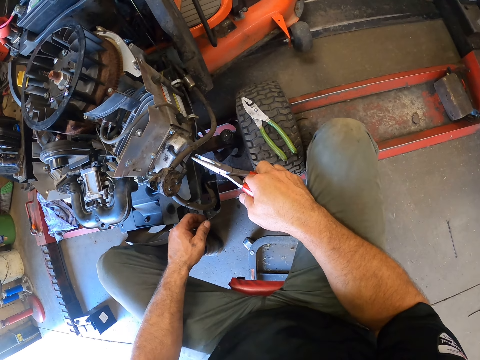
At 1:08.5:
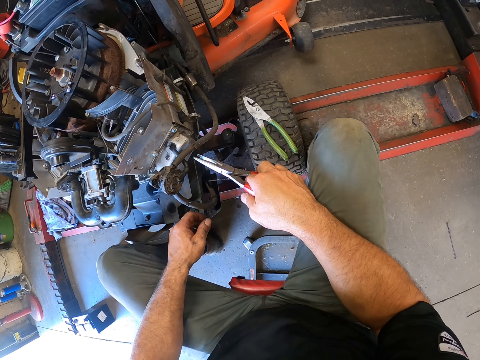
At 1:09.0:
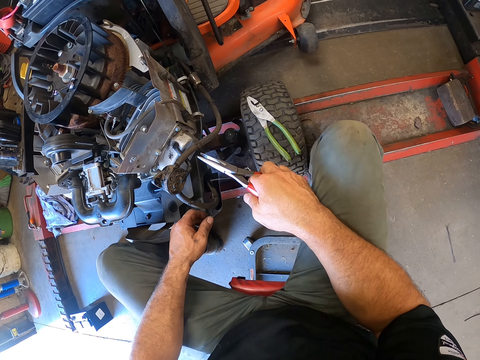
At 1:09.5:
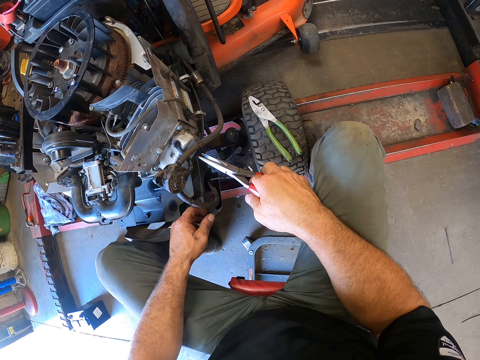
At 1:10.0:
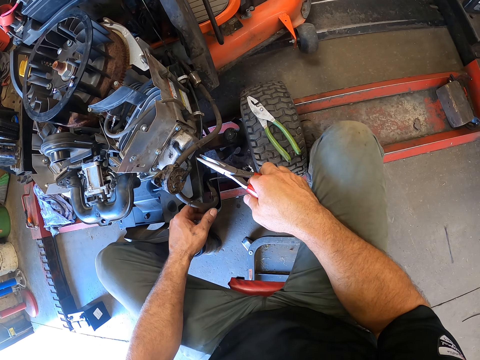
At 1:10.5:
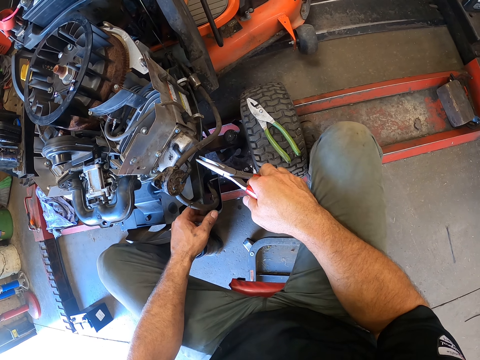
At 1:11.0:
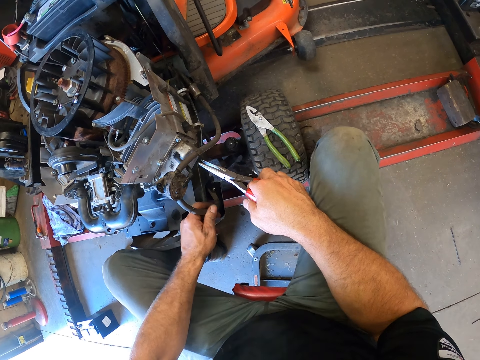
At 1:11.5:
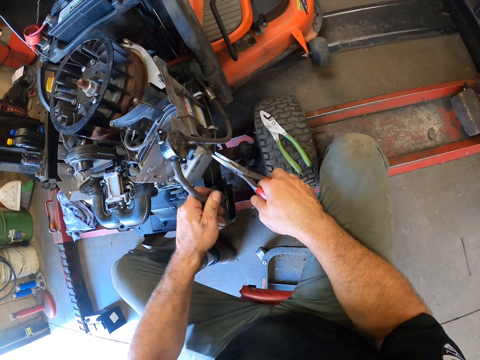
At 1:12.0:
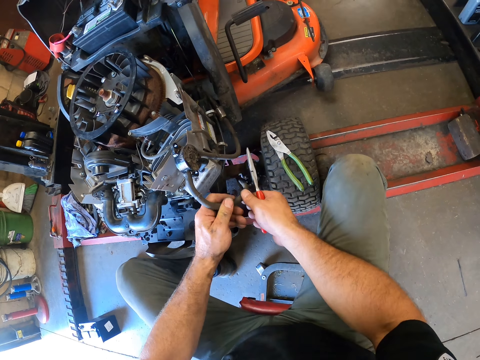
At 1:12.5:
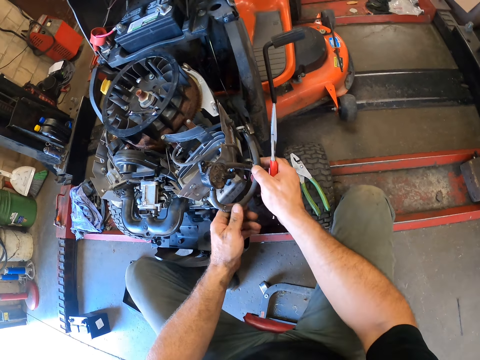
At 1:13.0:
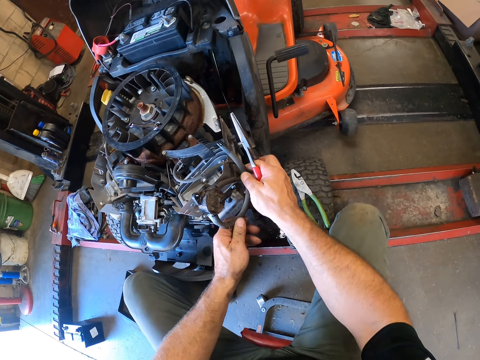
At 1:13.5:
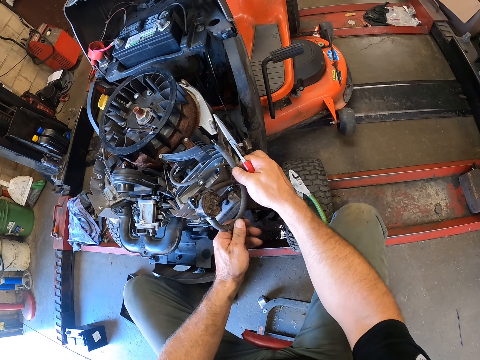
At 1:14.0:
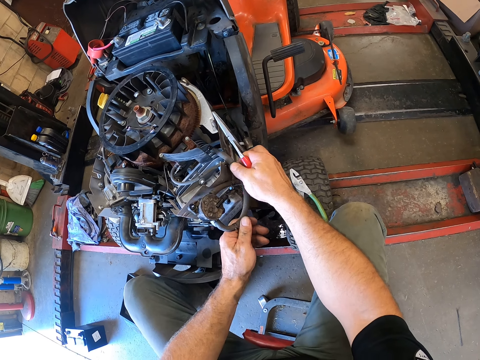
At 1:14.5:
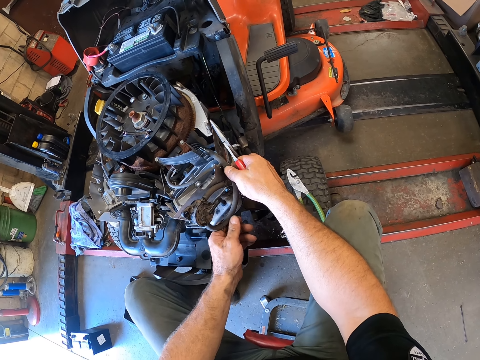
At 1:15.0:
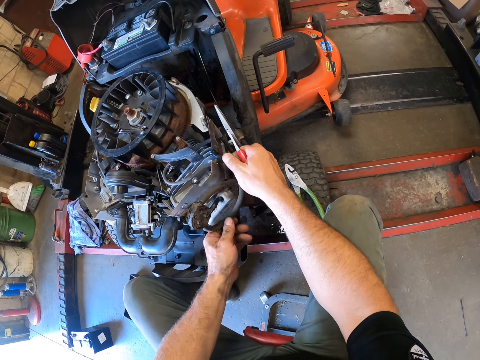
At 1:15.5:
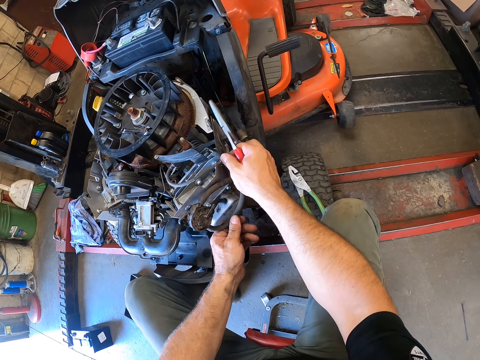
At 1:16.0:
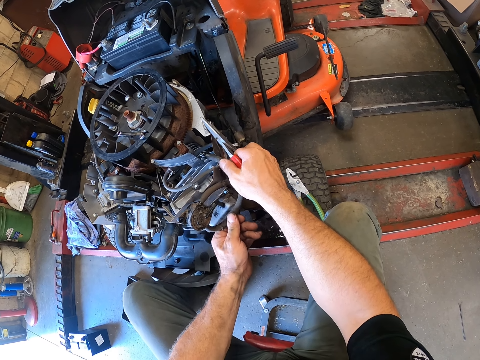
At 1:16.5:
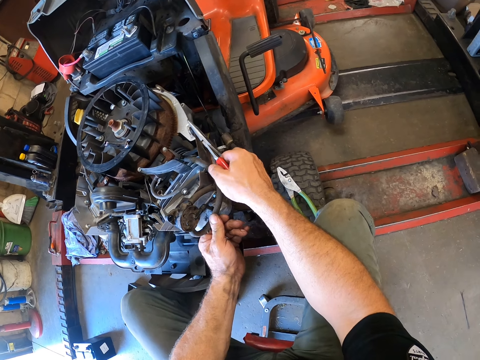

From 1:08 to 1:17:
The camera wearer looks at the lawn mower. They fix the lawn mower. They fold the fuel hose with both hands.

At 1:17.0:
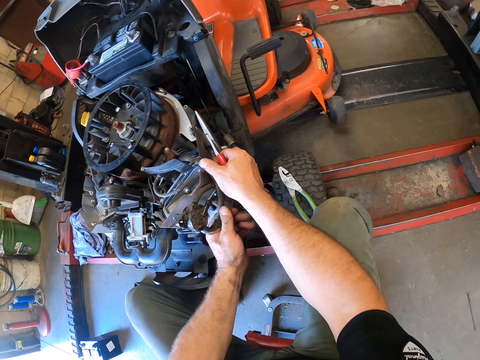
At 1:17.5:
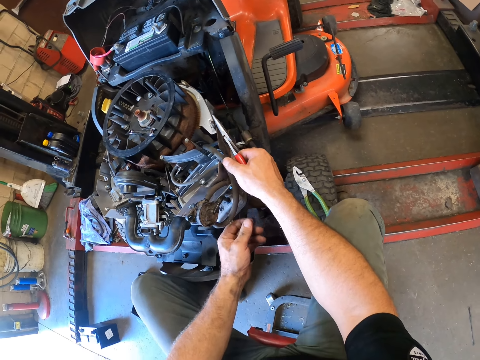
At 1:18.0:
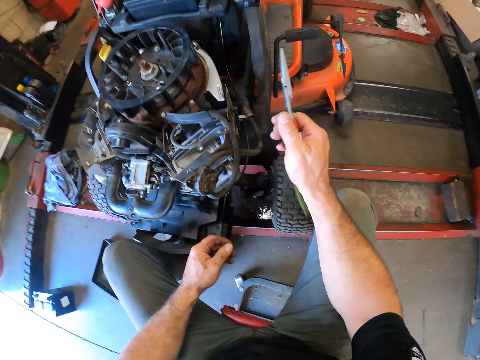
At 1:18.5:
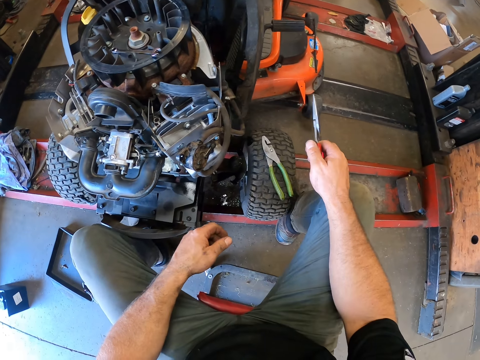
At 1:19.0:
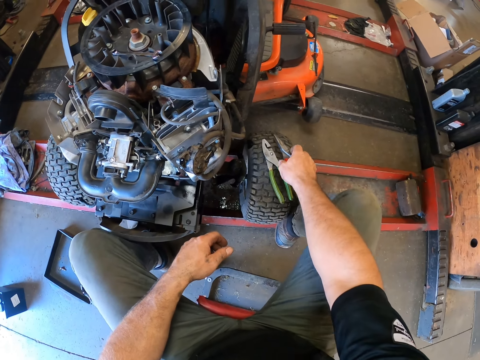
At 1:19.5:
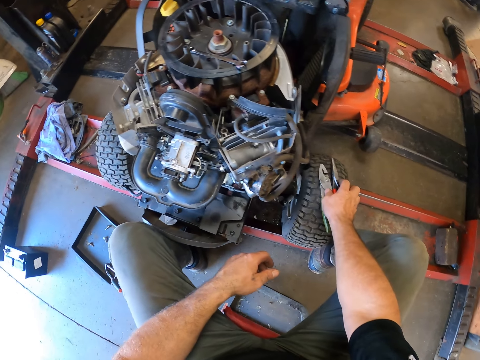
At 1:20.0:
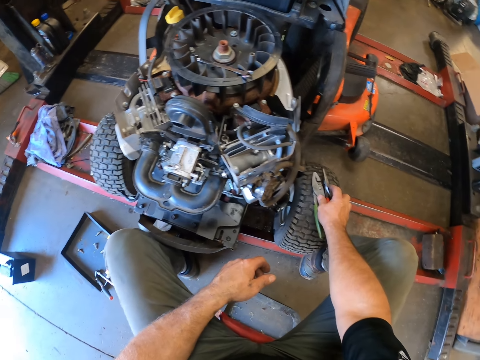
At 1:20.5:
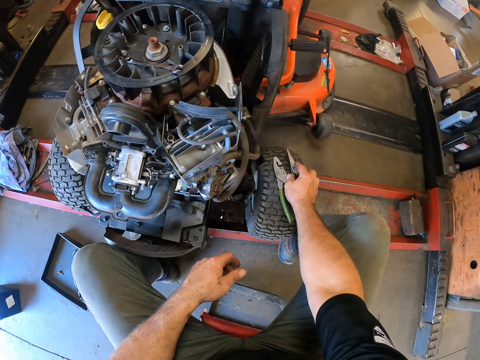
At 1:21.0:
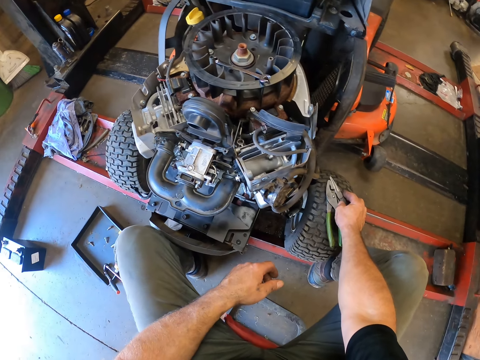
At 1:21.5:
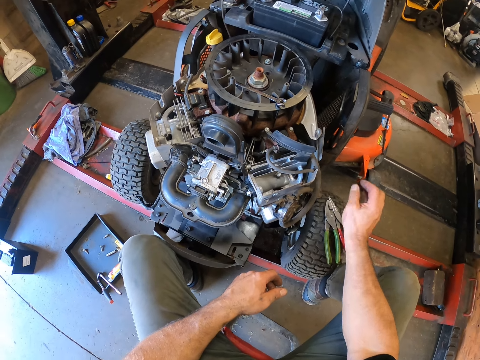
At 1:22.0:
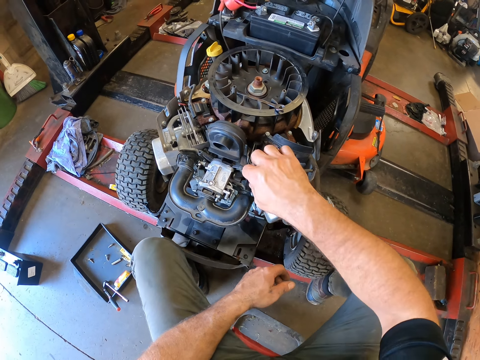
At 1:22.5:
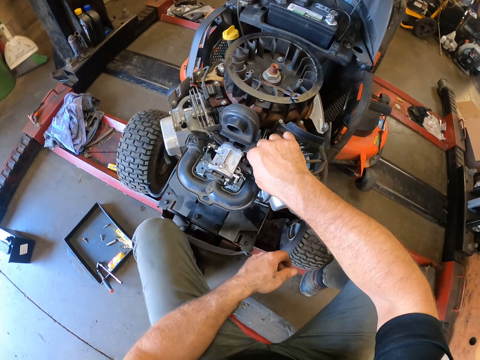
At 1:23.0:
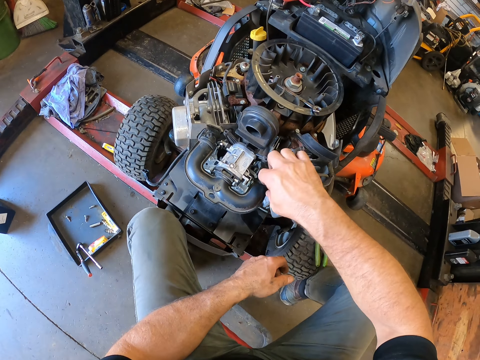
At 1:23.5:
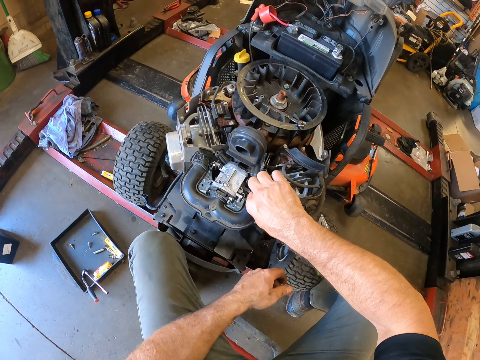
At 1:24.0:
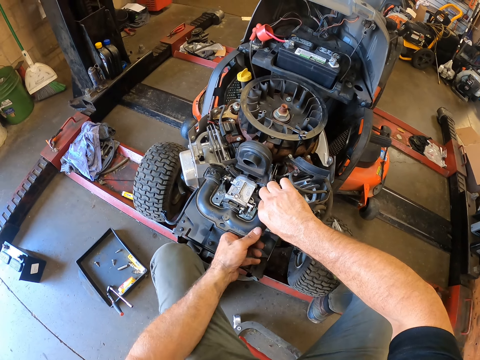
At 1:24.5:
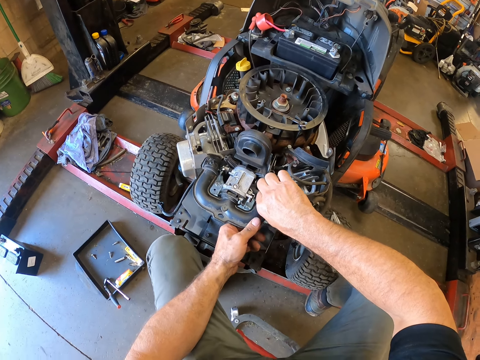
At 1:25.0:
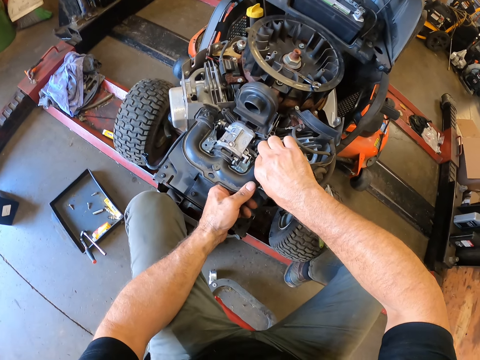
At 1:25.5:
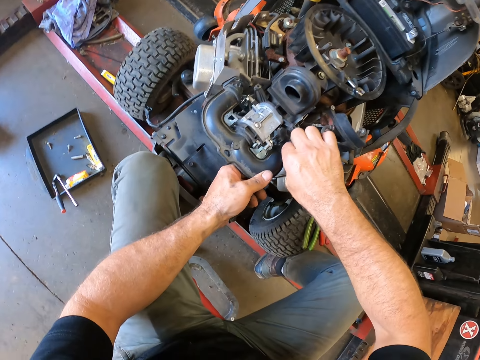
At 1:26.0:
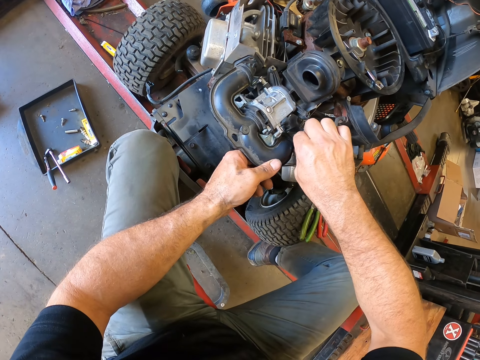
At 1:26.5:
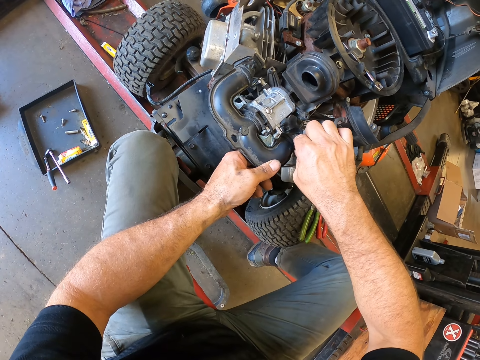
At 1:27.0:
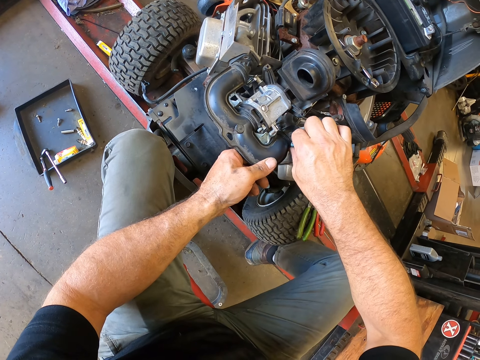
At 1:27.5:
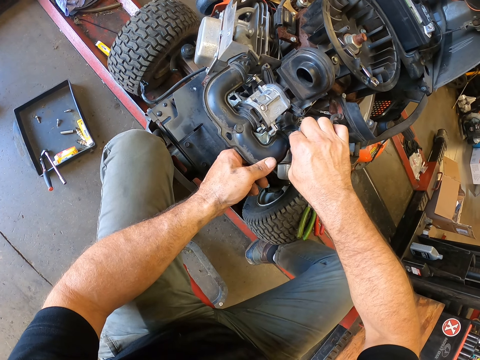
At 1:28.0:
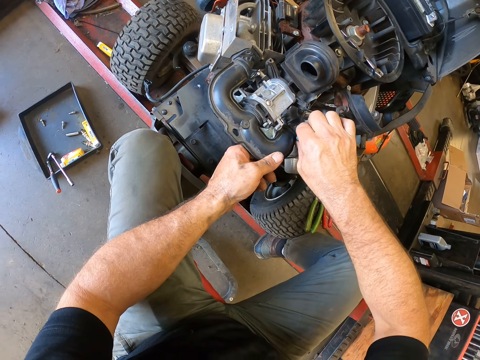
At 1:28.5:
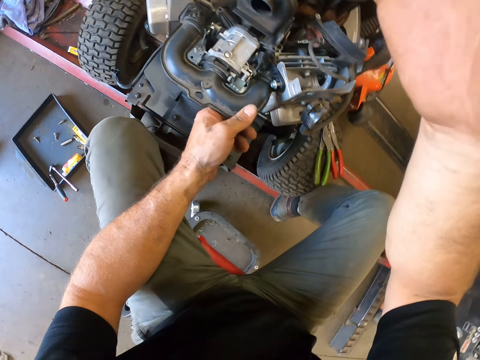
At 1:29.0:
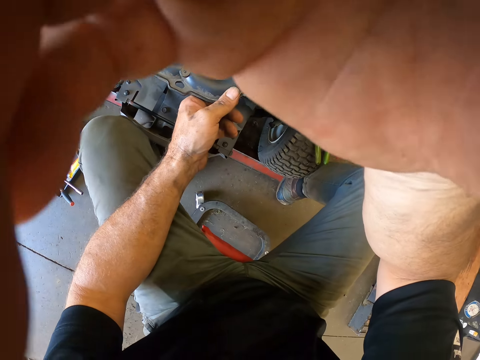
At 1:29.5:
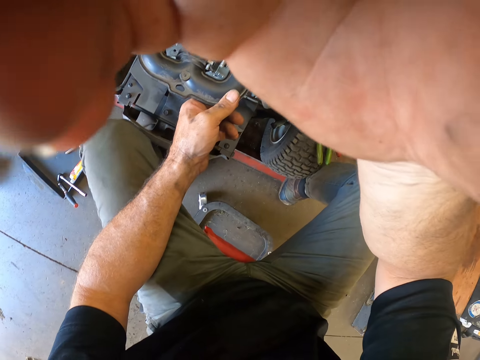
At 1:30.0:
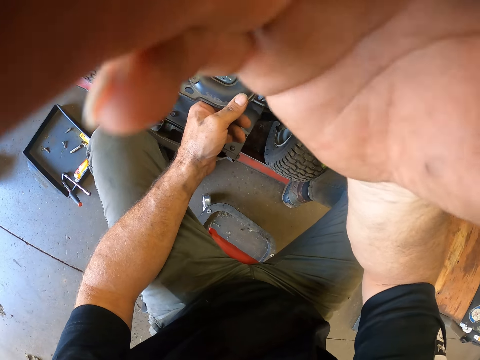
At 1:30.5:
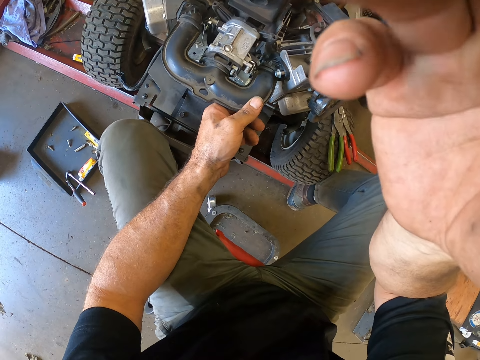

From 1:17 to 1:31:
The camera wearer drops the first plier on the tire of the lawn mower. He looks at the lawn mower. He fixes the lawn mower. He unscrews the engine bolt with his right hand. He adjusts the camera with his right hand. He holds something.
